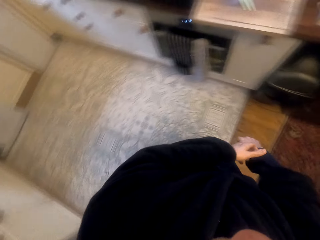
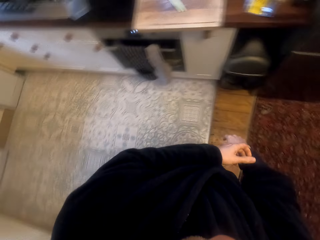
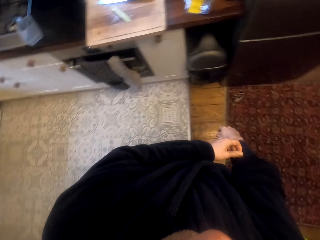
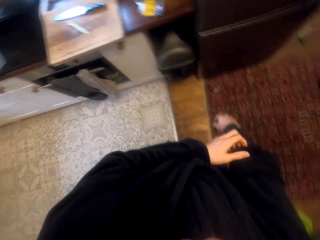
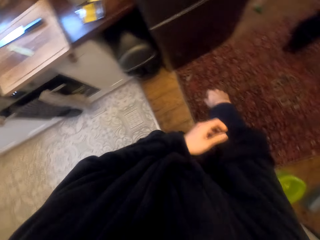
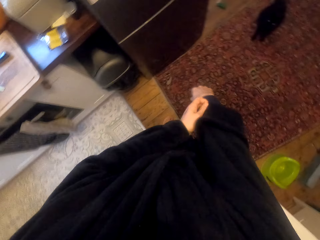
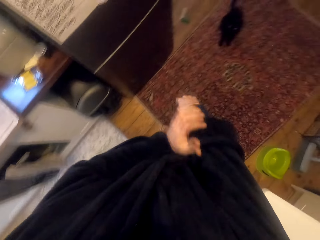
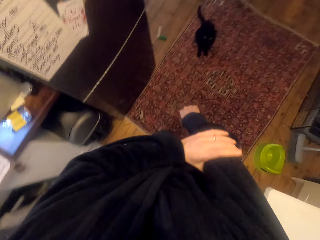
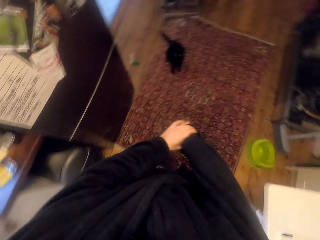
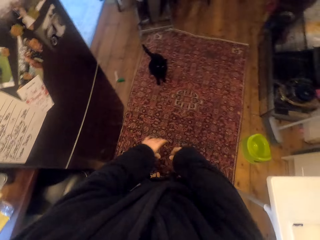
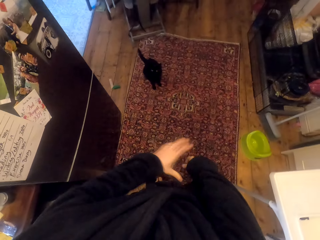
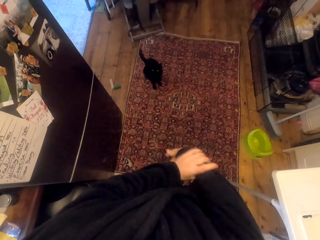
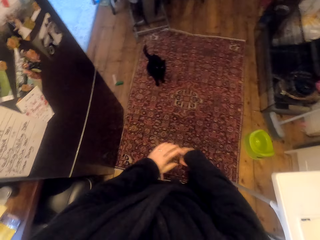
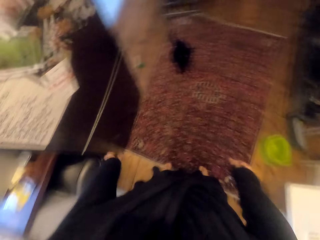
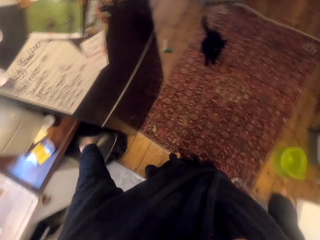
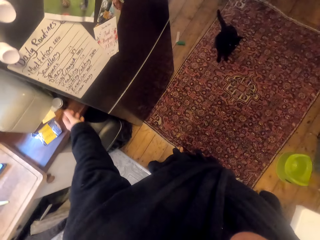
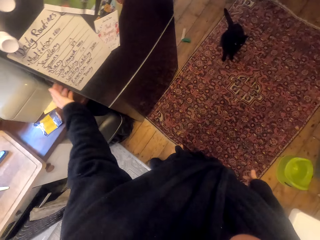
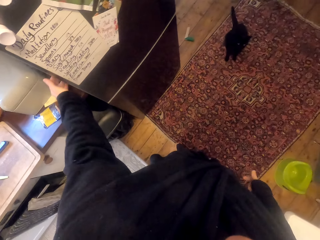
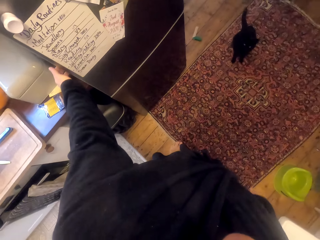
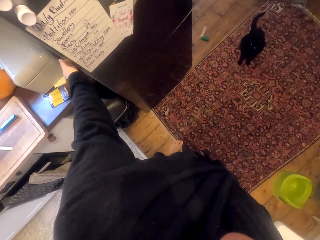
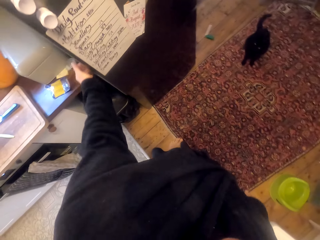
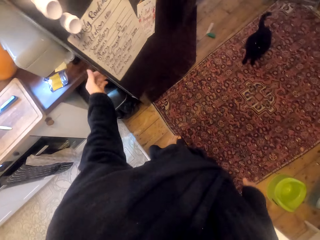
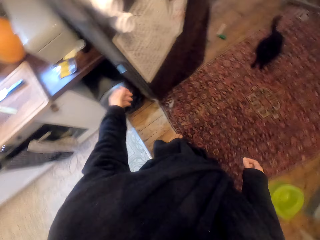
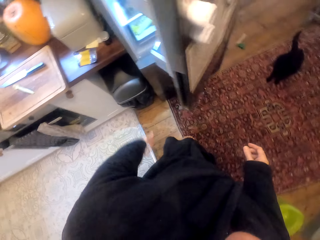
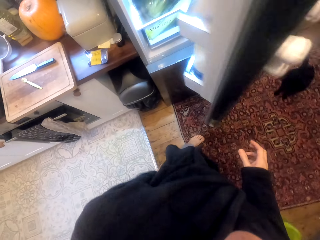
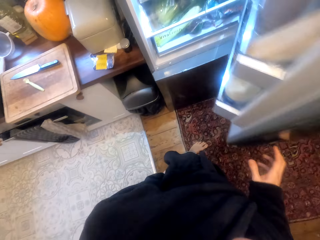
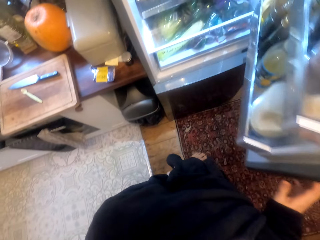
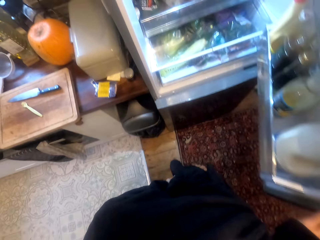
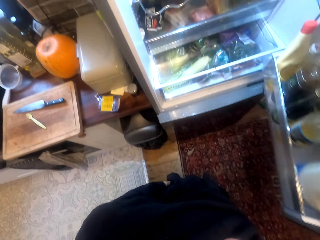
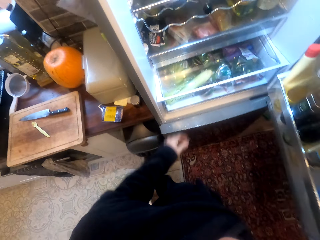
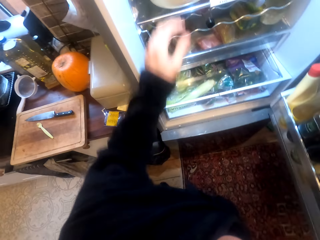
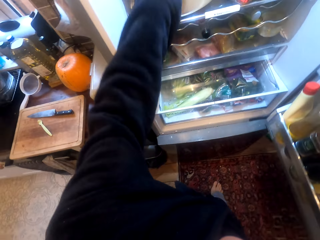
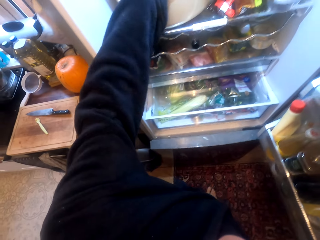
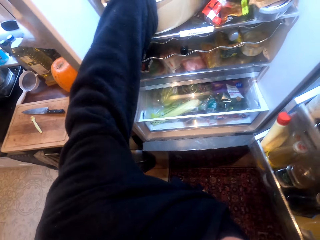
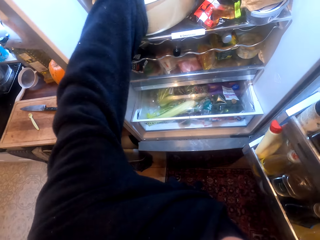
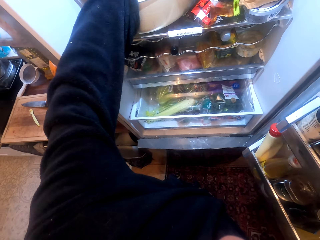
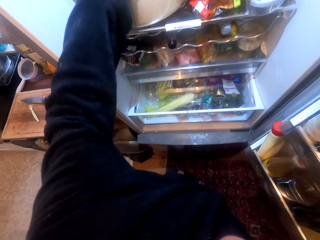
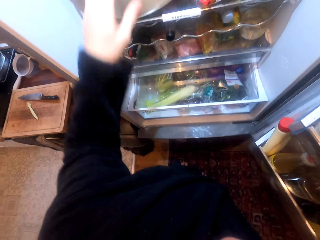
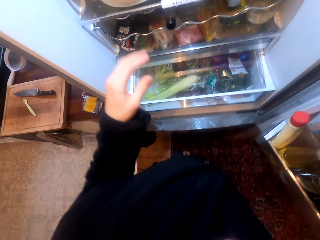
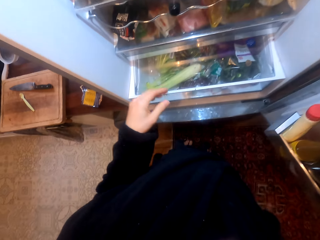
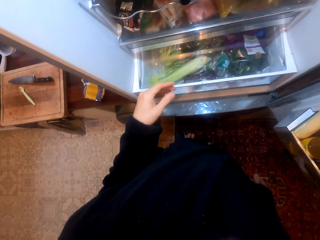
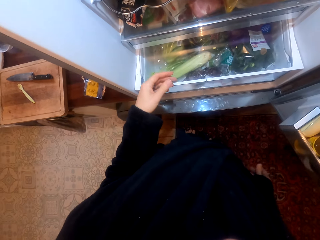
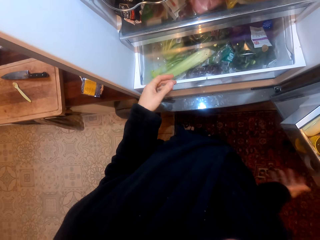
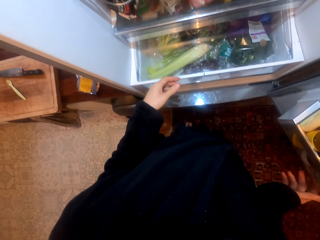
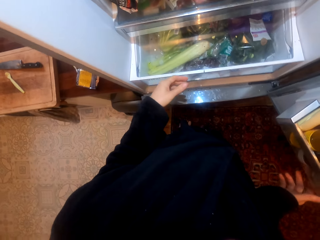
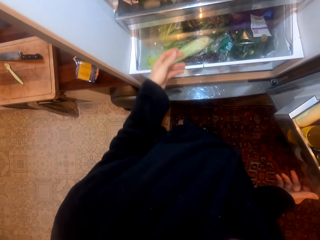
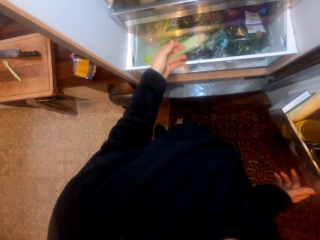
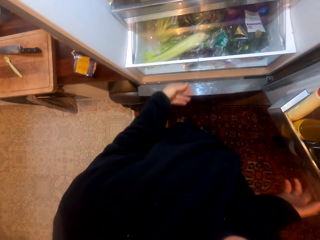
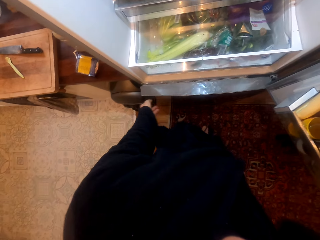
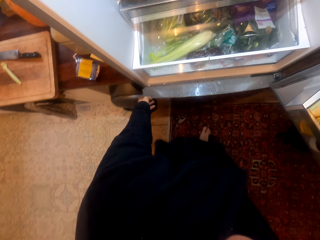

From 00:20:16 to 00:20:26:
The camera wearer opens the fridge or cupboard. They look inside the fridge. They touch something in the cupboard.

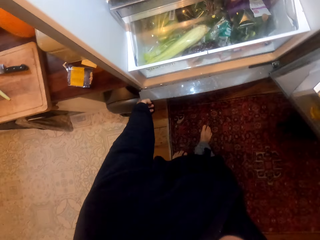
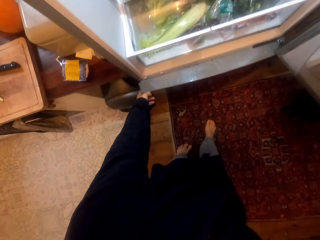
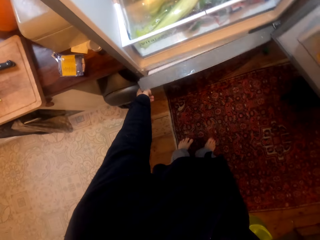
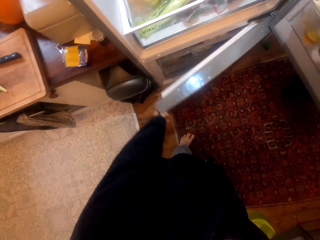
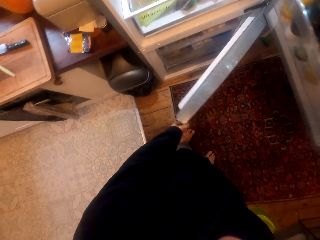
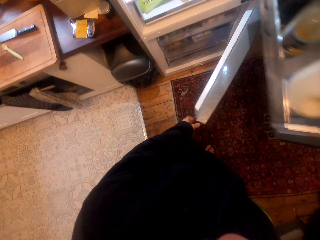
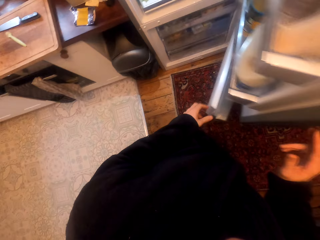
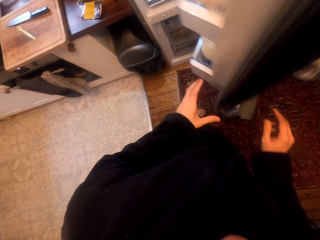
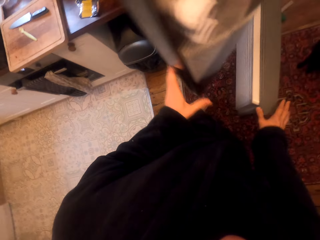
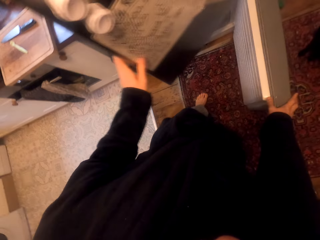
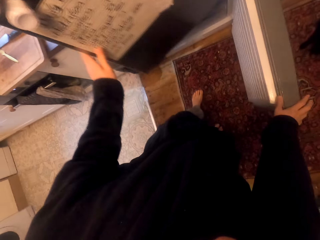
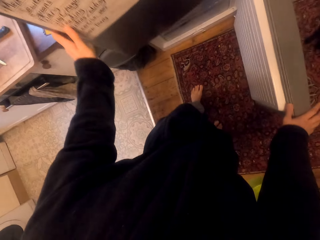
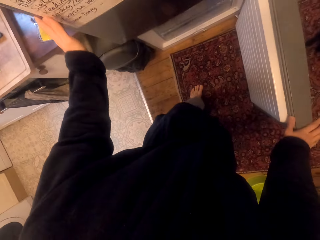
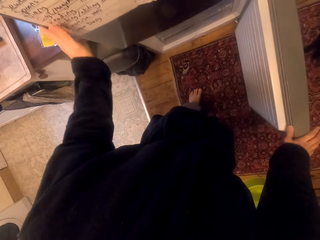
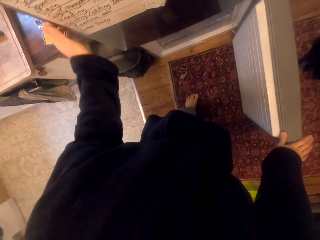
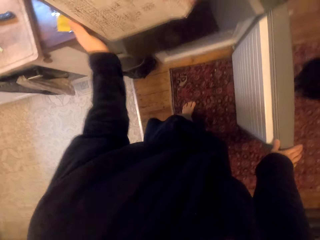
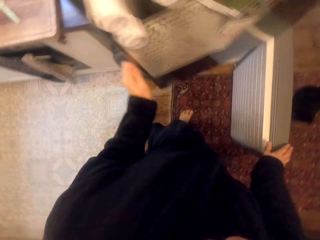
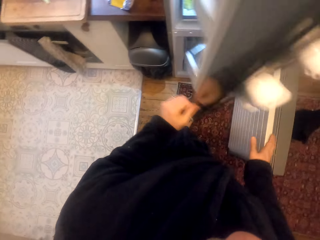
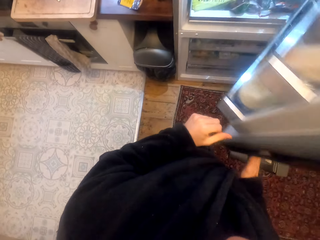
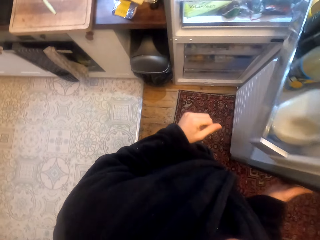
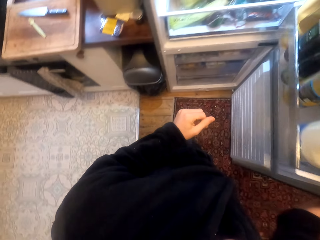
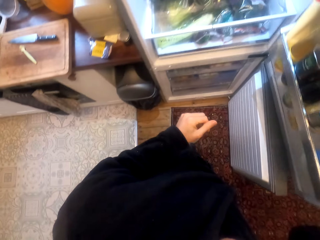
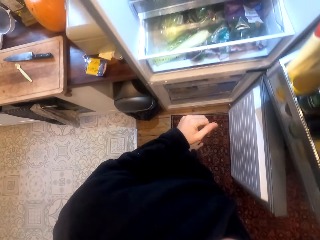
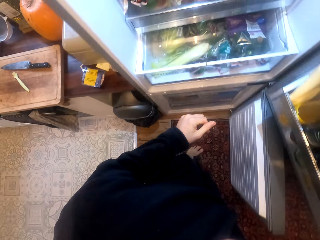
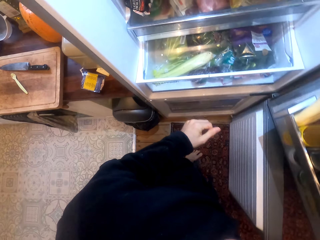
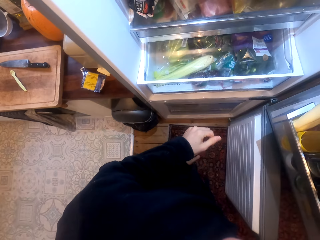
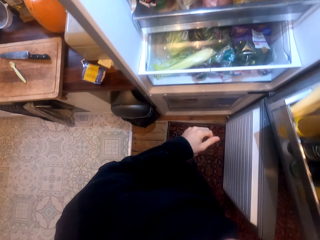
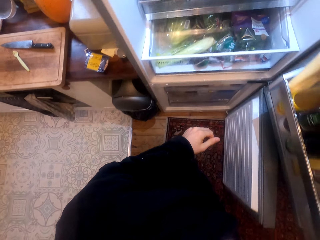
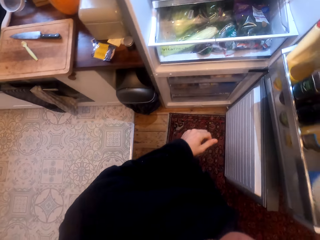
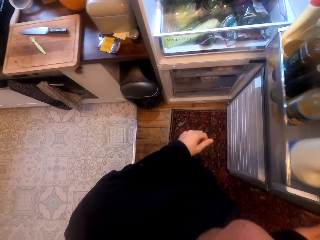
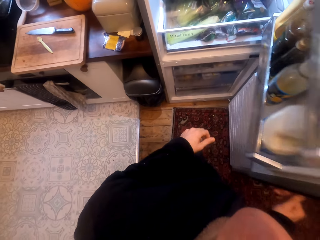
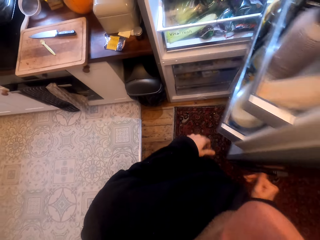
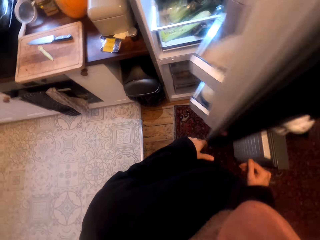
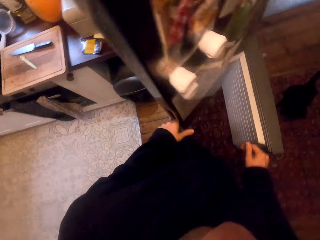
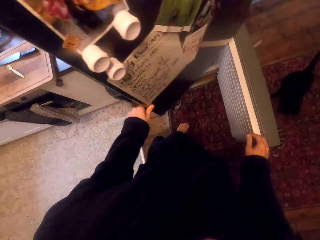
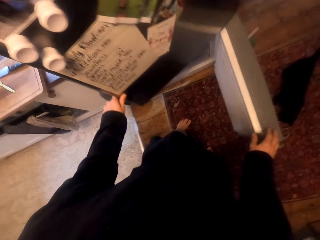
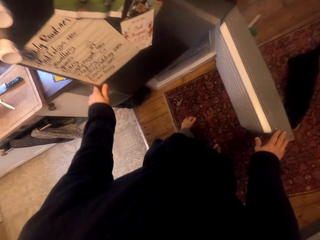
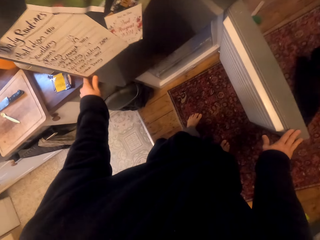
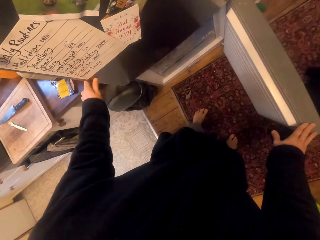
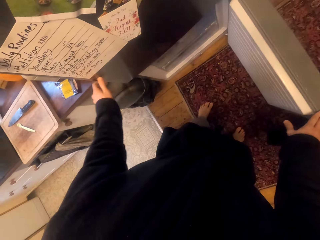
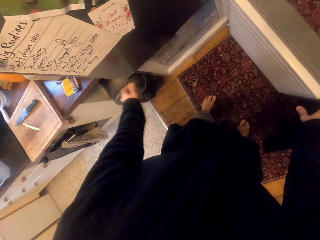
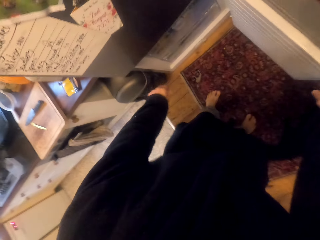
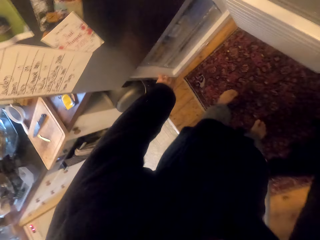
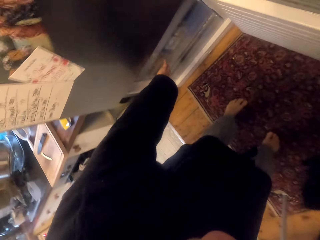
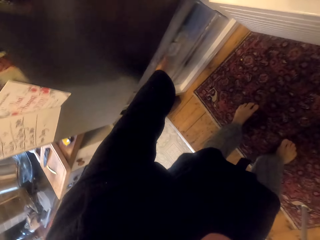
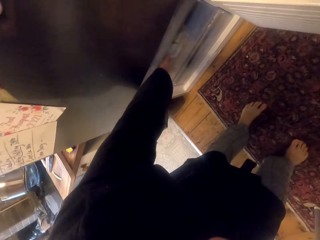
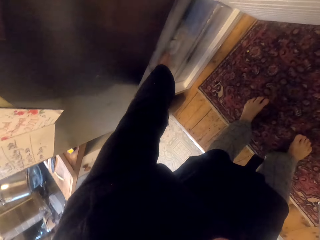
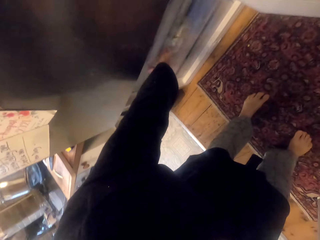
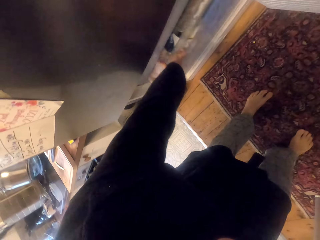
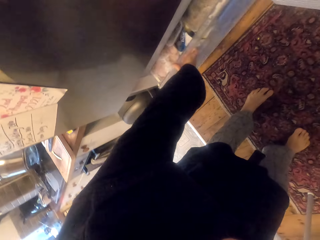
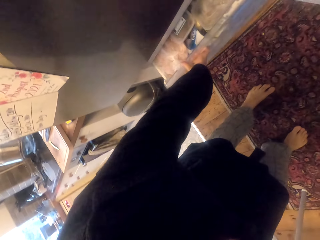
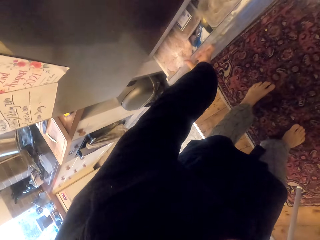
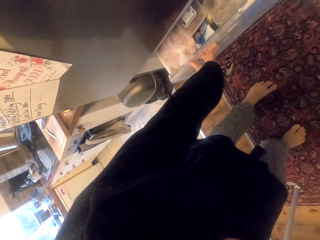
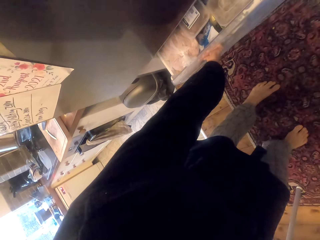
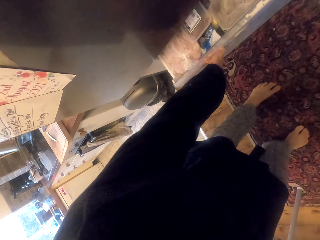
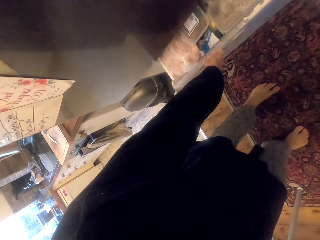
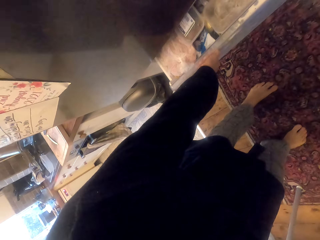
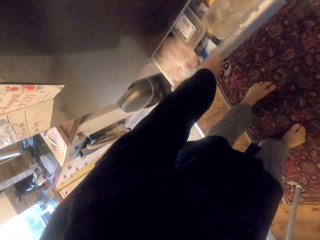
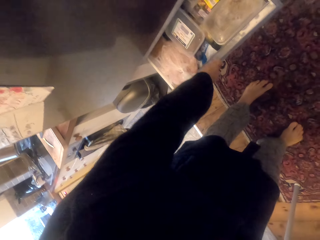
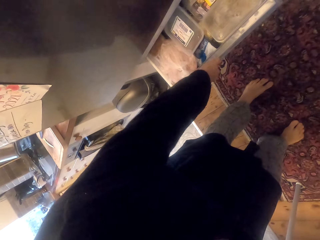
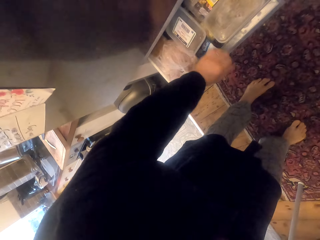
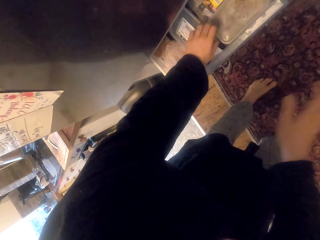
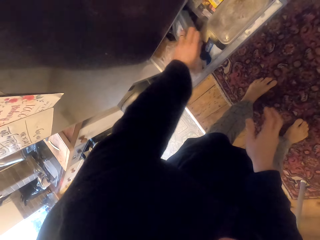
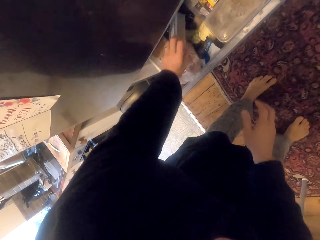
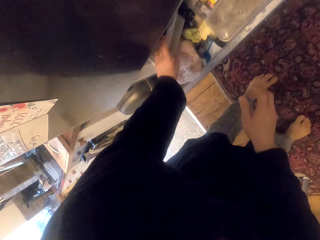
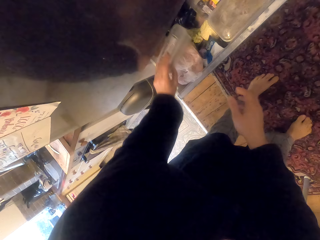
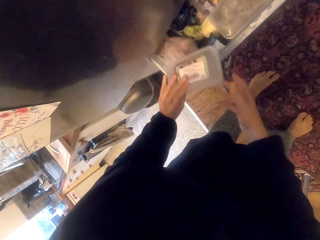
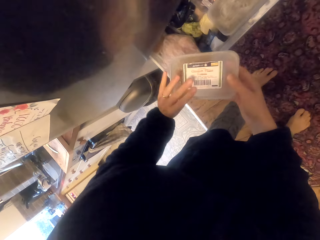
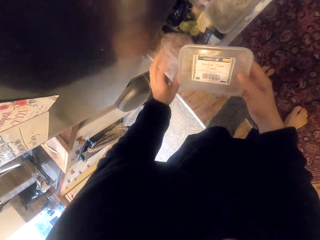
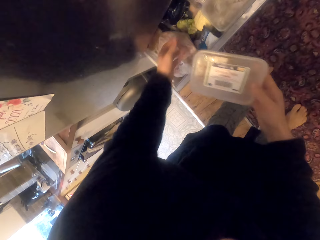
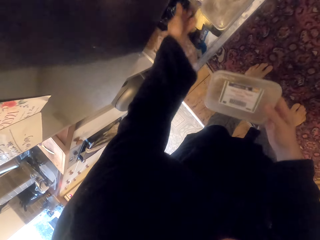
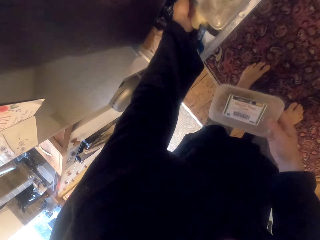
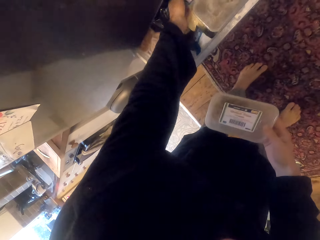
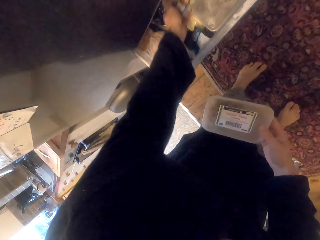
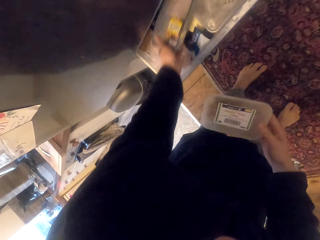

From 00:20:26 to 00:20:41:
The camera wearer pushes the cupboard upper door. They open the lower door, open the upper door, and push the cupboard upper door. They pull the lower drawer and pick up a tin from the drawer.
